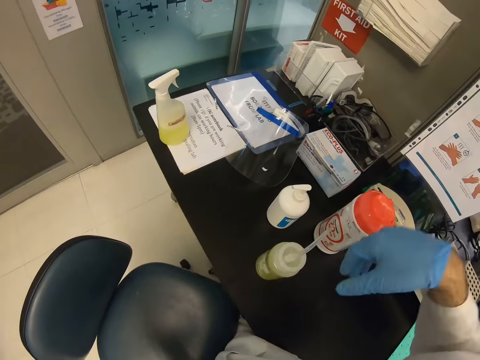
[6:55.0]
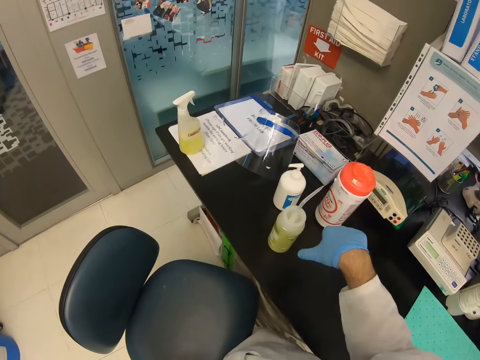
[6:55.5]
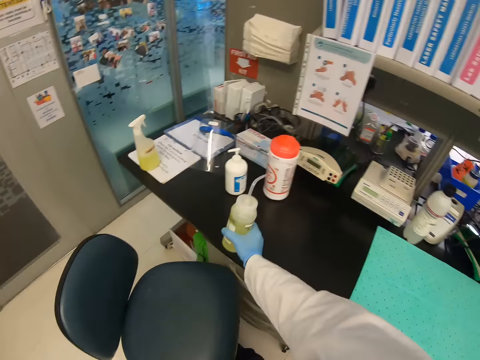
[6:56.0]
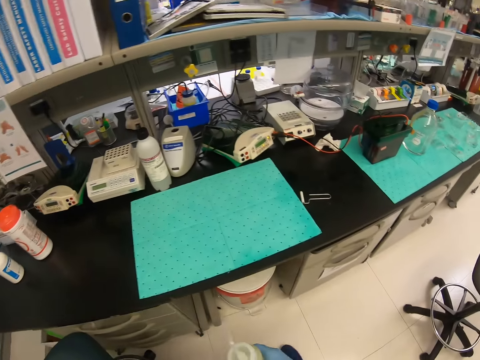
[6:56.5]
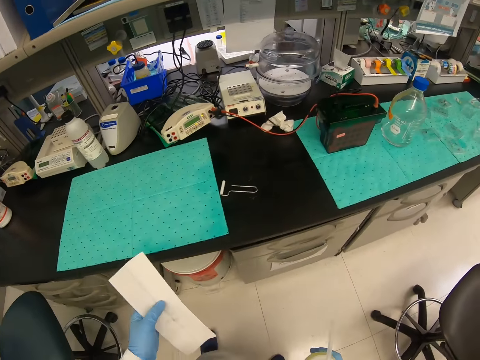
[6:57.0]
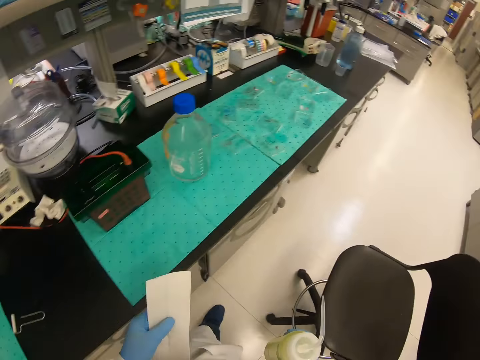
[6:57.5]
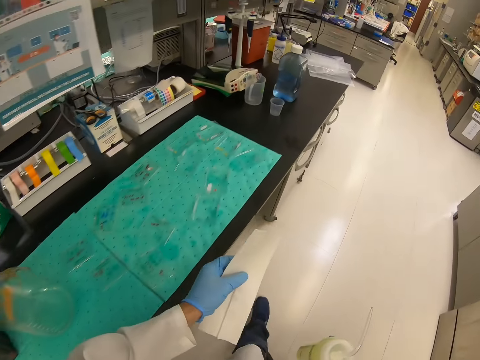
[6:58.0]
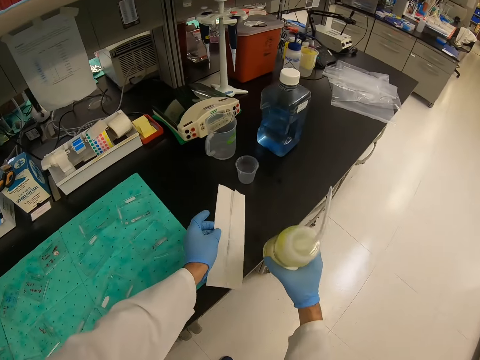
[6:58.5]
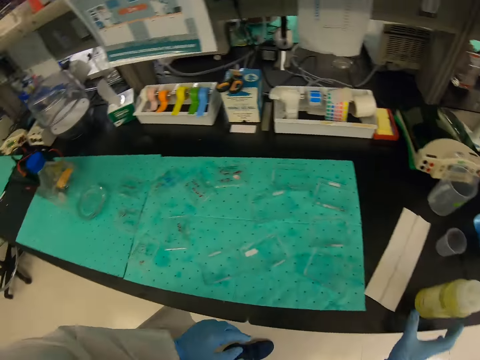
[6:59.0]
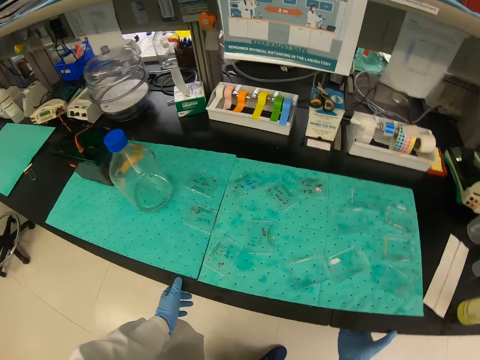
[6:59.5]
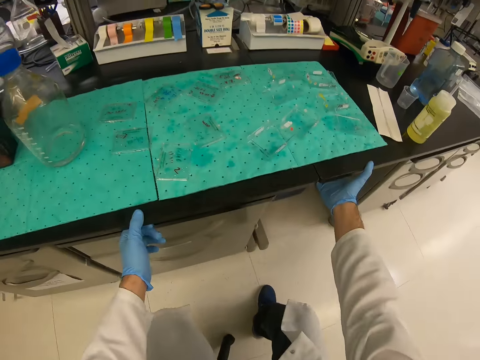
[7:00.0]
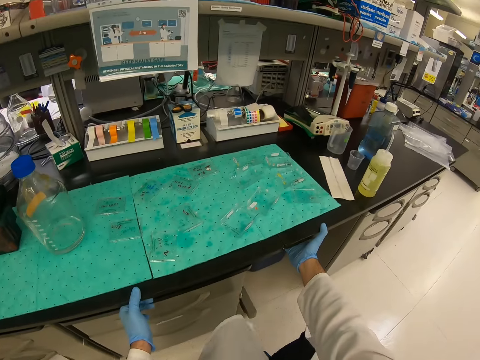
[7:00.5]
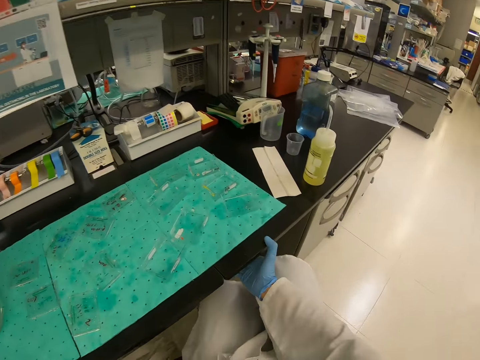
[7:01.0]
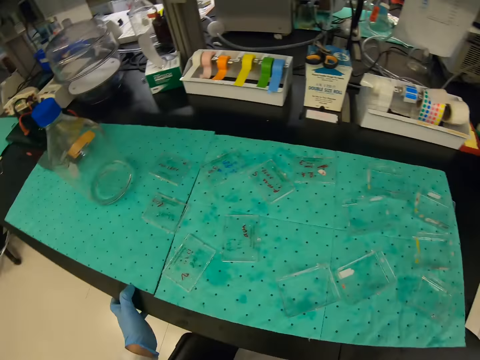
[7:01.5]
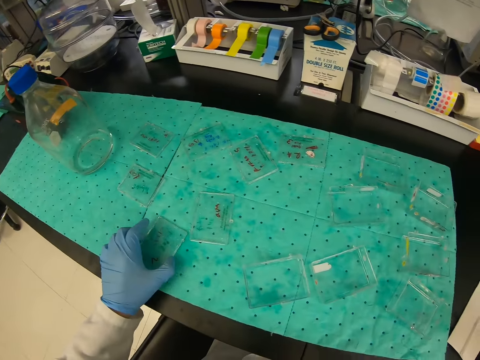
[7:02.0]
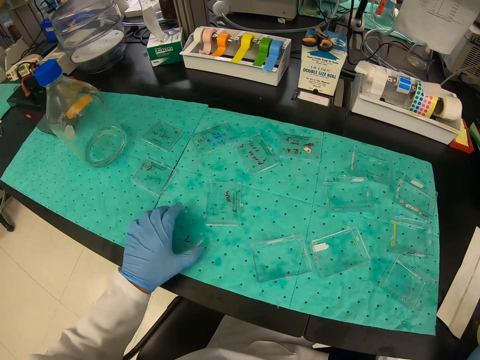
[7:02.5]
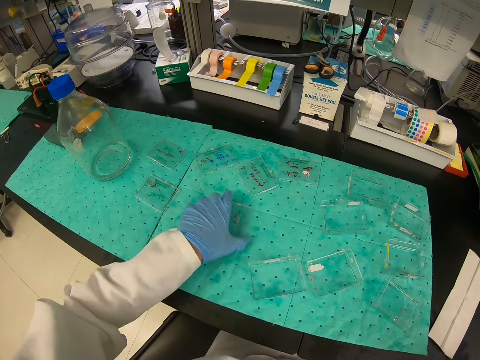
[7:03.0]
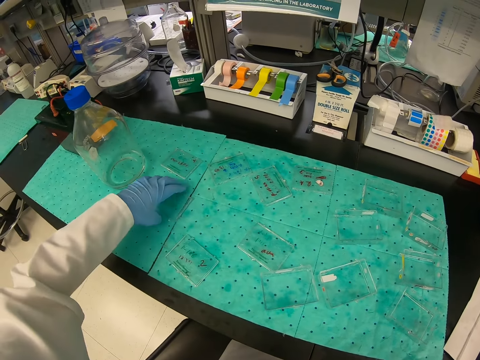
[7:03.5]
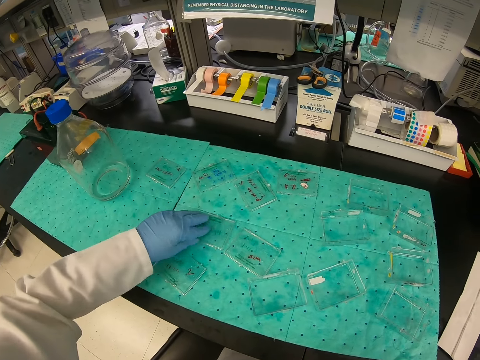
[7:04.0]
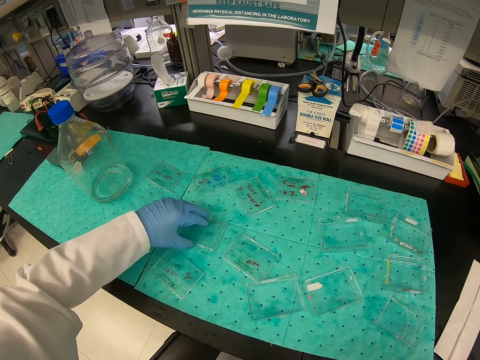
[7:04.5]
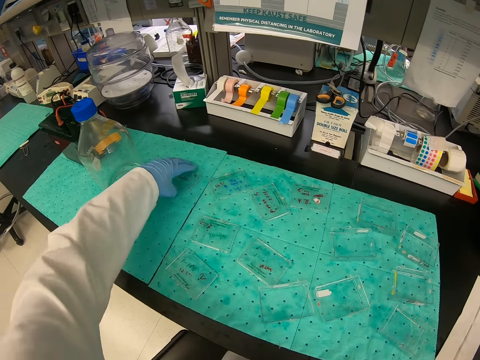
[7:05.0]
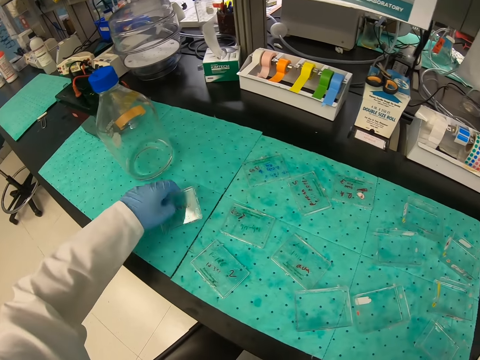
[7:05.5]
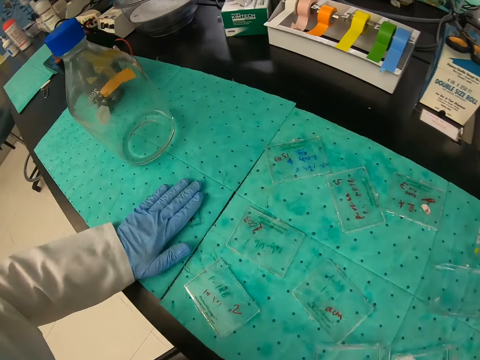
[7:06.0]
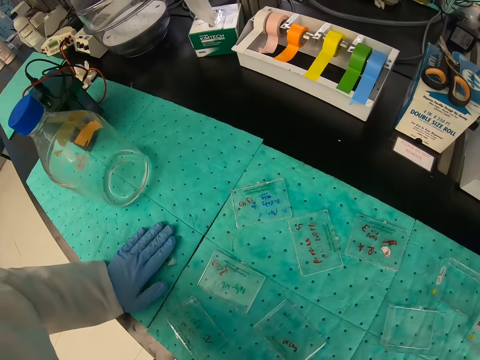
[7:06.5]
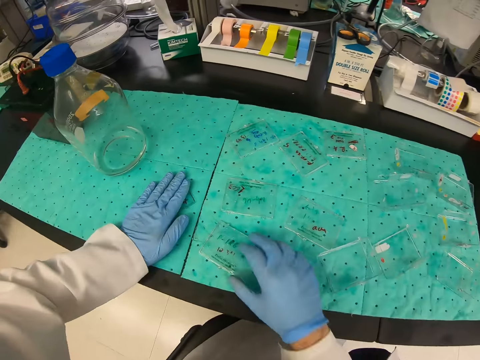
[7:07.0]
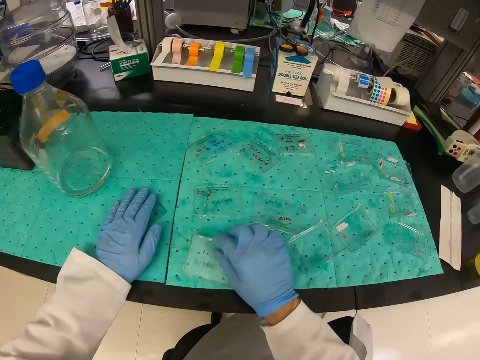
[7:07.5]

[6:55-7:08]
The camera wearer takes a bottle. They walk around the house. They put the paper and the bottle on the table. They sit down. They arrange the containers.

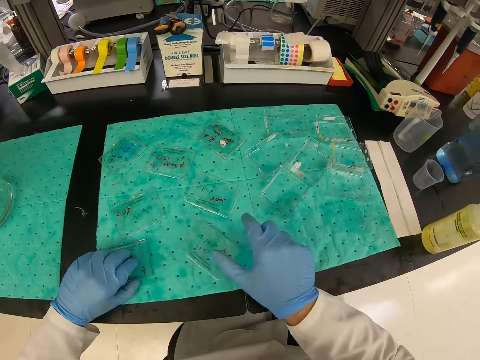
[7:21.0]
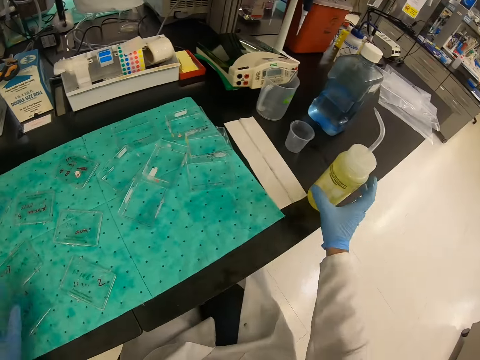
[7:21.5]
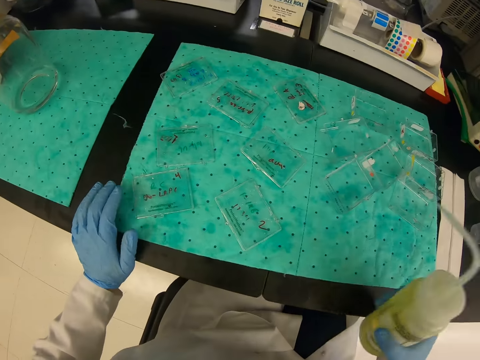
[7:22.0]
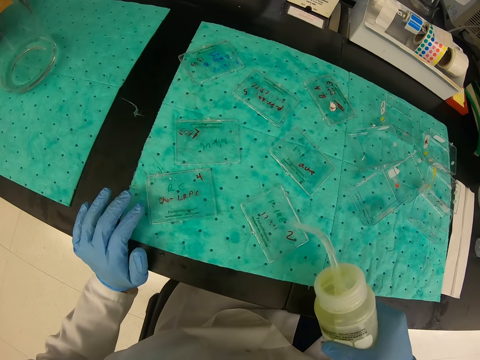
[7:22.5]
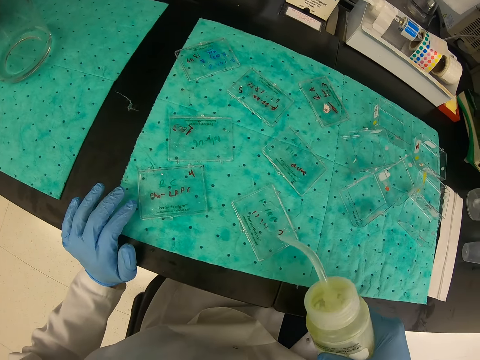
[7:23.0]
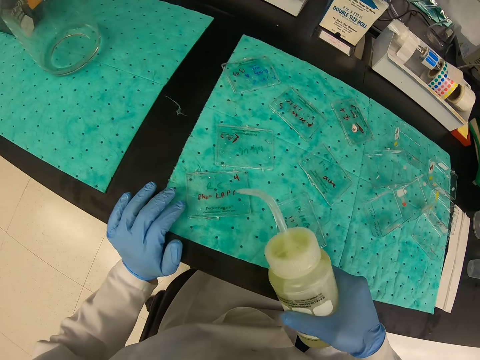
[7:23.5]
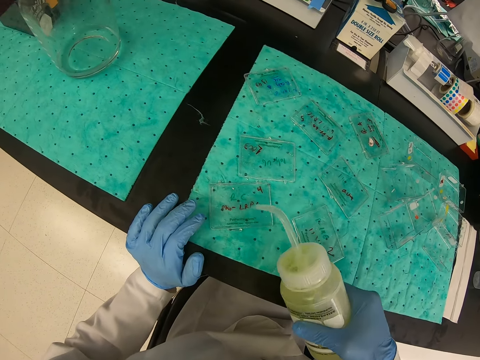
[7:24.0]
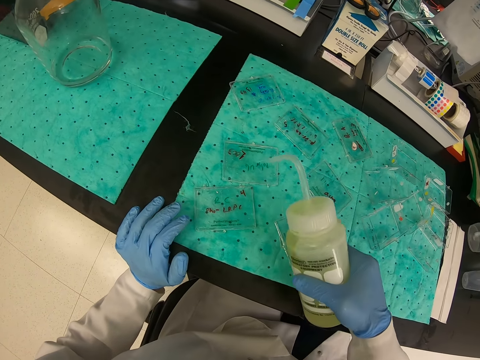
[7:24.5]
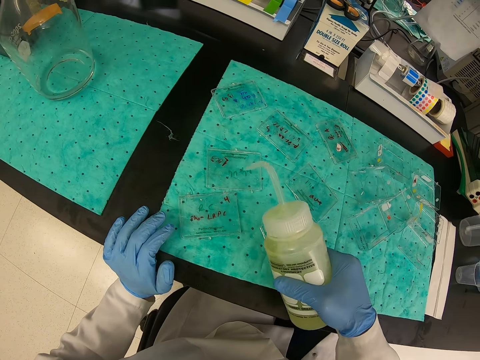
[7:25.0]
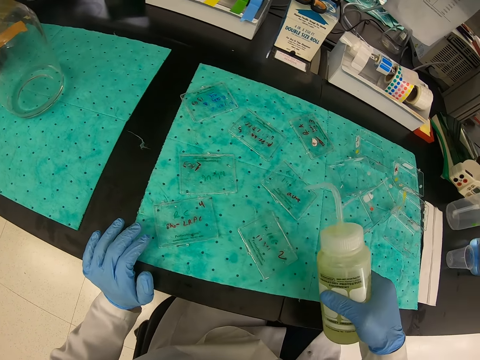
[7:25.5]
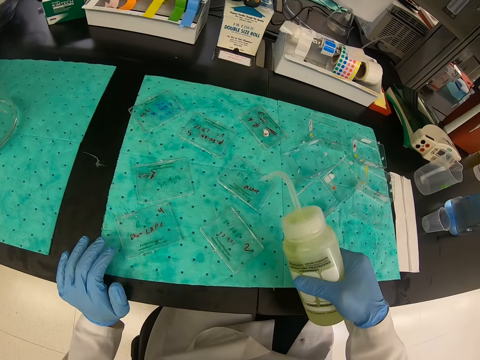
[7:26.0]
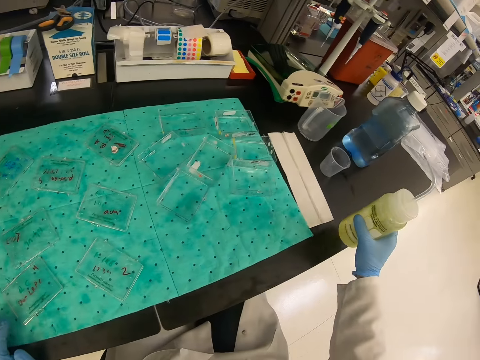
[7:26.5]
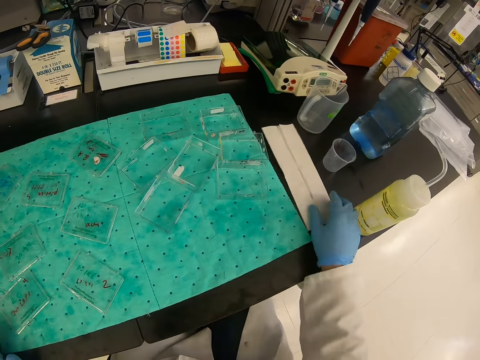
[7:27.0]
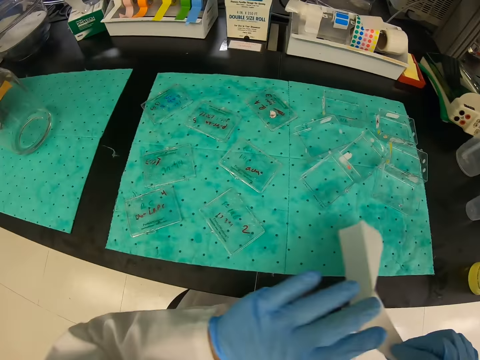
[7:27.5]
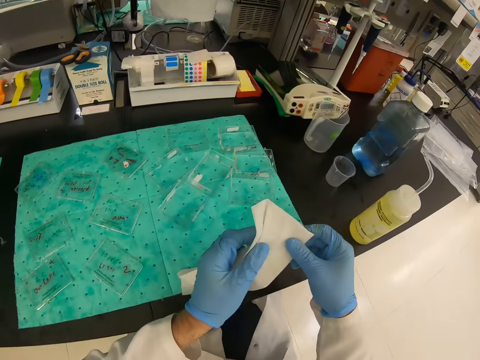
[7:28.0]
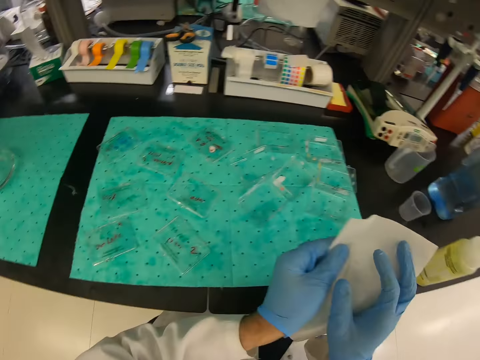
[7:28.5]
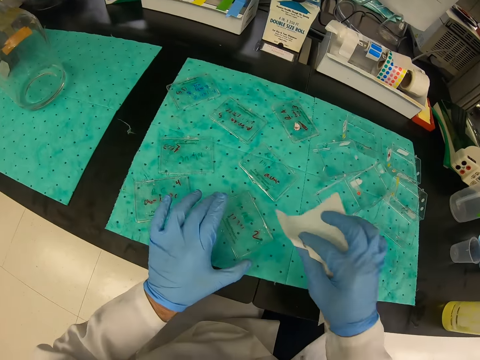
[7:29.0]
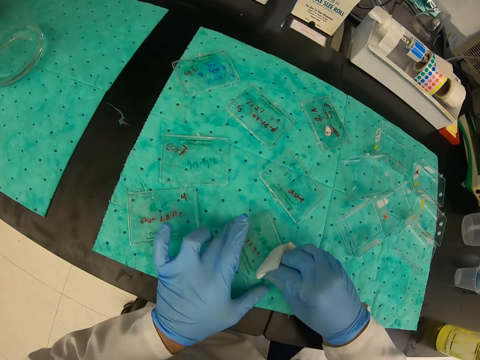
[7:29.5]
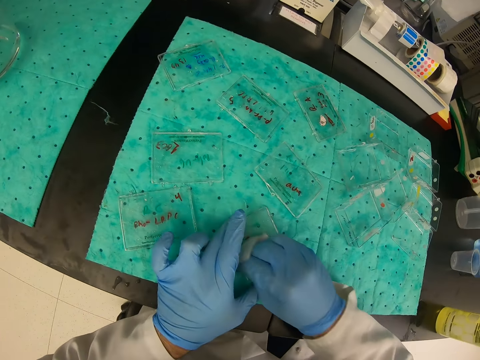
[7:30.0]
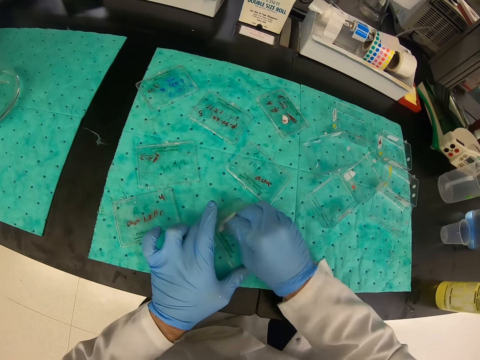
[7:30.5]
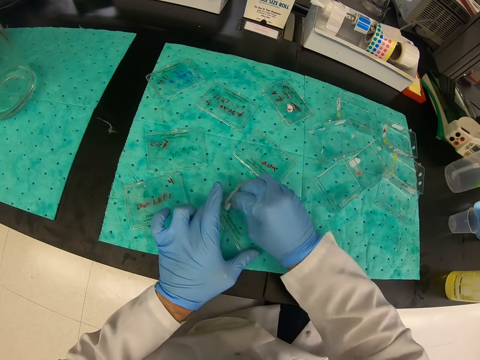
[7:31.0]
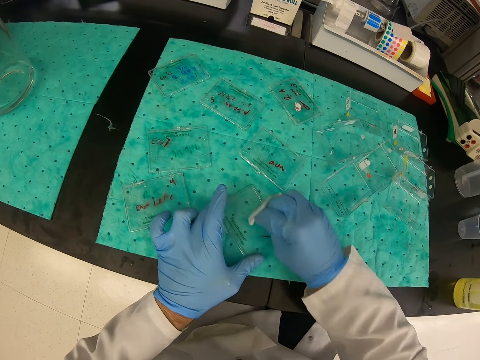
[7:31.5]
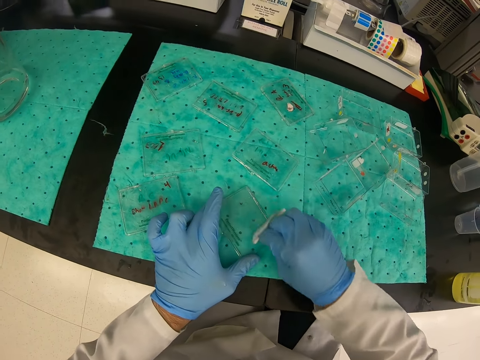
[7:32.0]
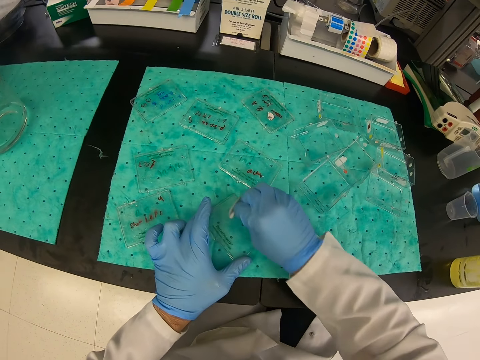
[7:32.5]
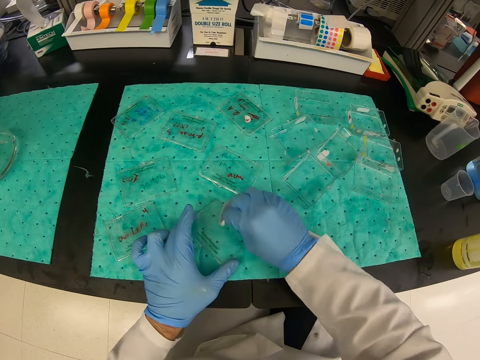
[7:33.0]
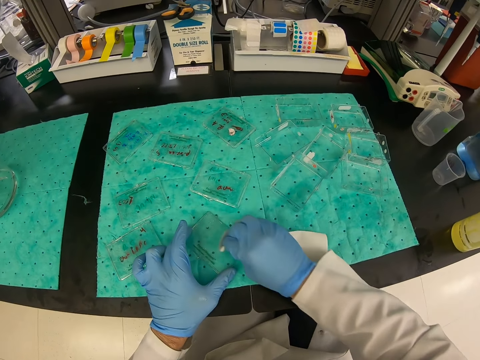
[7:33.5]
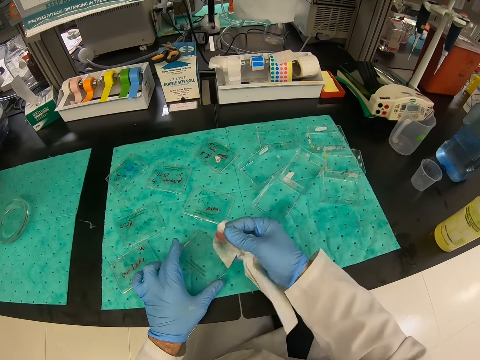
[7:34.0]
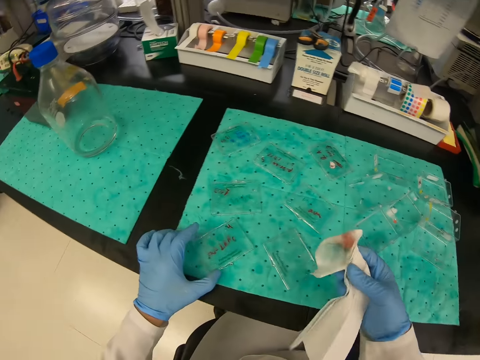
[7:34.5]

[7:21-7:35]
The camera wearer puts liquid in the container. They put the bottle on the table. They take the paper. They wipe the containers with the paper.
